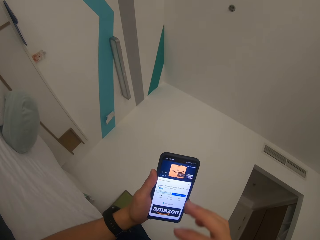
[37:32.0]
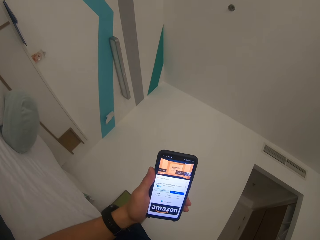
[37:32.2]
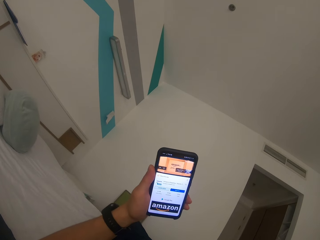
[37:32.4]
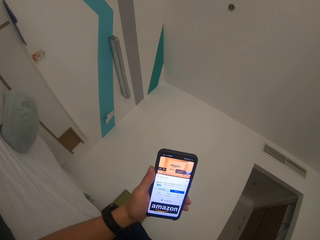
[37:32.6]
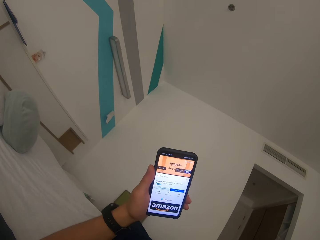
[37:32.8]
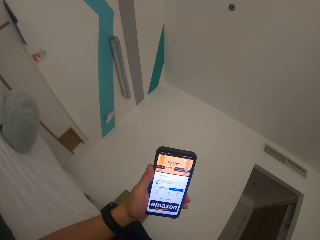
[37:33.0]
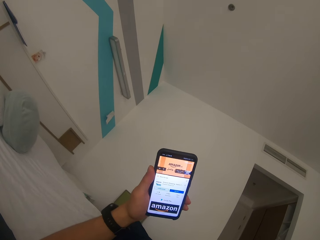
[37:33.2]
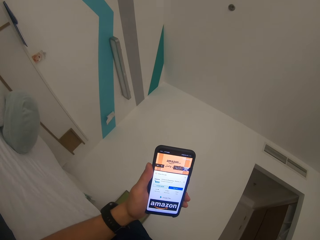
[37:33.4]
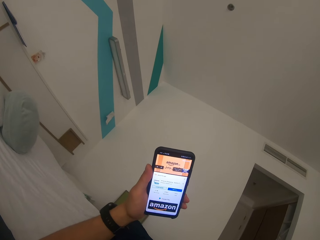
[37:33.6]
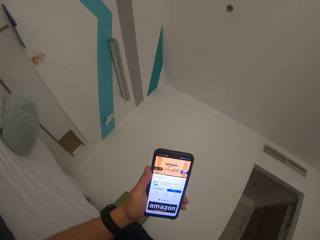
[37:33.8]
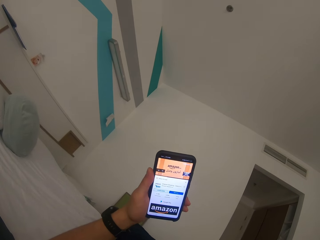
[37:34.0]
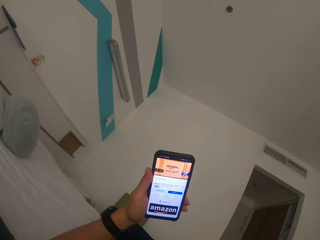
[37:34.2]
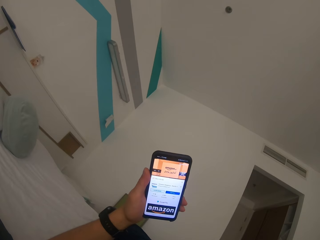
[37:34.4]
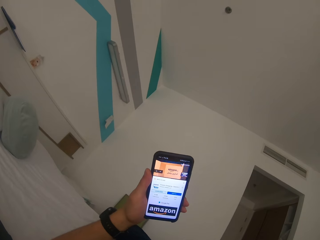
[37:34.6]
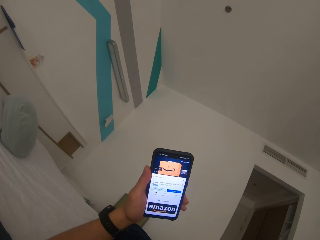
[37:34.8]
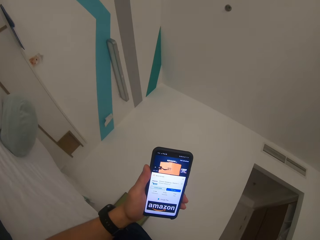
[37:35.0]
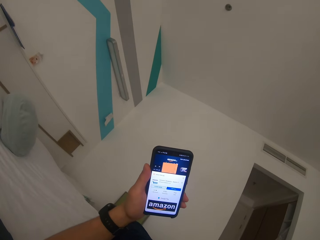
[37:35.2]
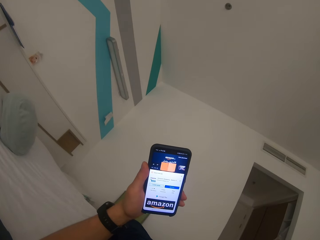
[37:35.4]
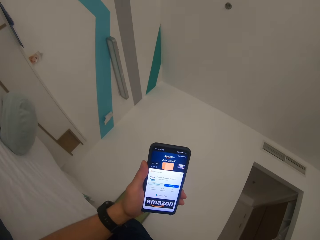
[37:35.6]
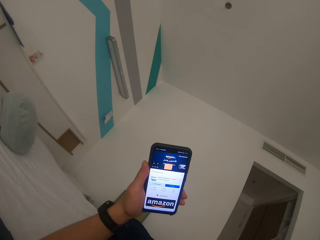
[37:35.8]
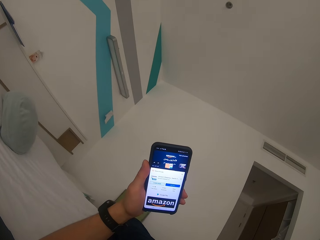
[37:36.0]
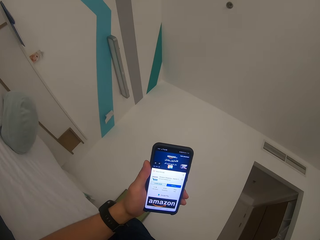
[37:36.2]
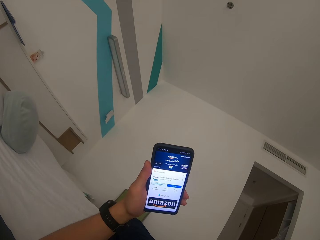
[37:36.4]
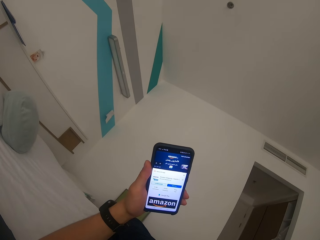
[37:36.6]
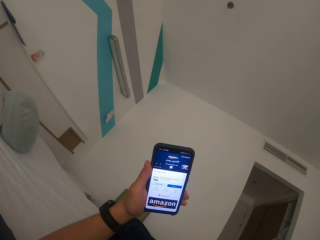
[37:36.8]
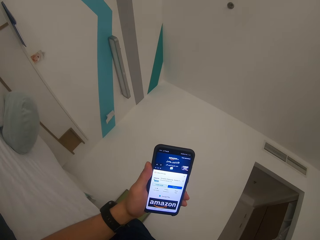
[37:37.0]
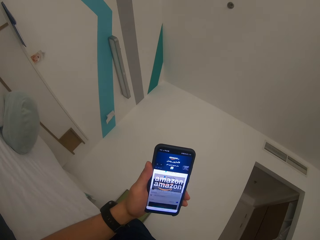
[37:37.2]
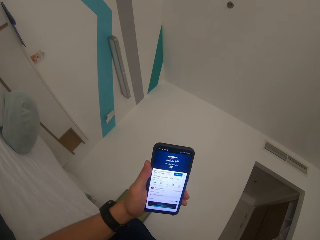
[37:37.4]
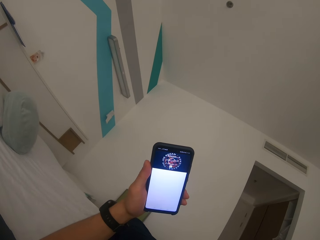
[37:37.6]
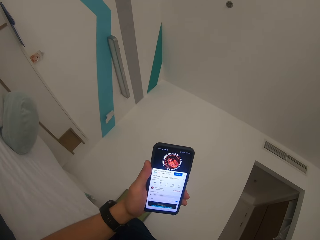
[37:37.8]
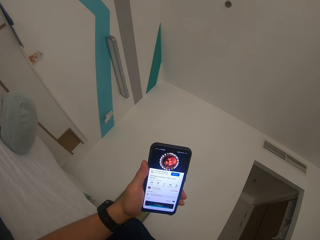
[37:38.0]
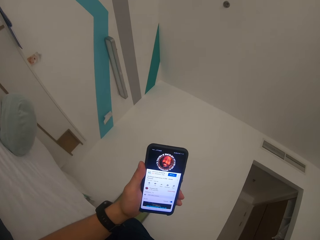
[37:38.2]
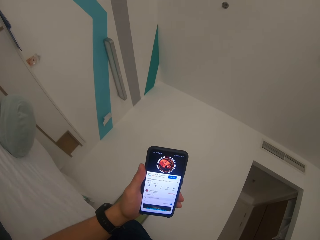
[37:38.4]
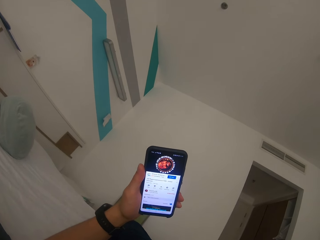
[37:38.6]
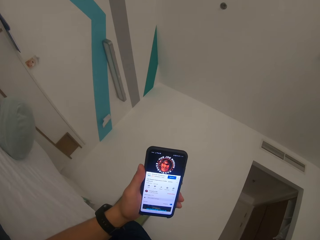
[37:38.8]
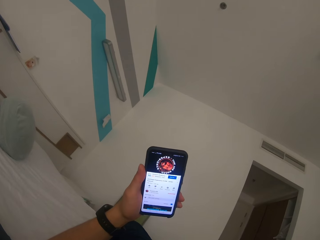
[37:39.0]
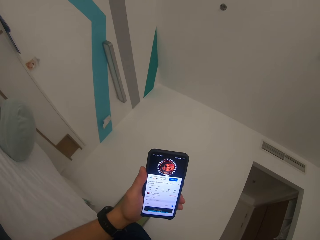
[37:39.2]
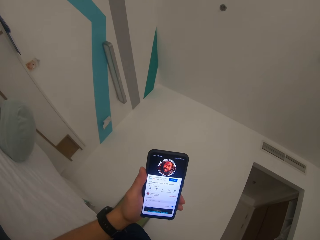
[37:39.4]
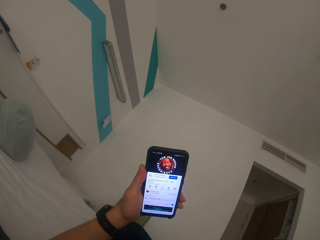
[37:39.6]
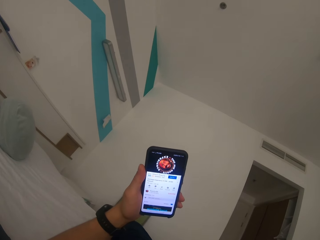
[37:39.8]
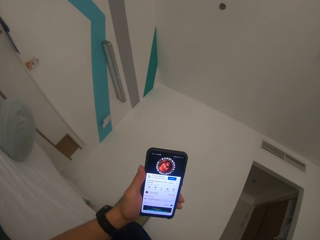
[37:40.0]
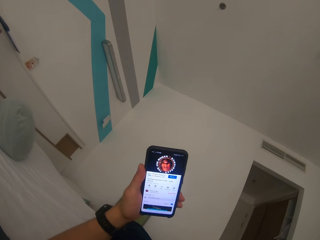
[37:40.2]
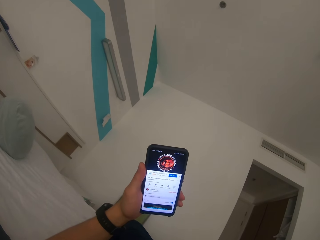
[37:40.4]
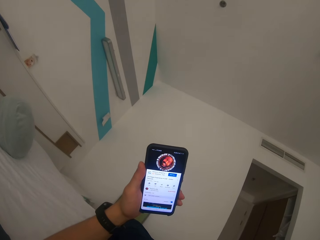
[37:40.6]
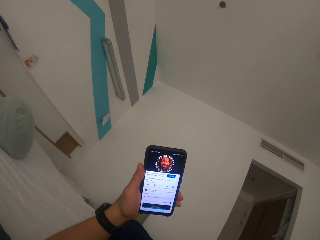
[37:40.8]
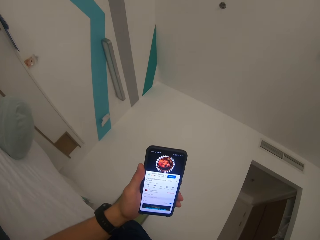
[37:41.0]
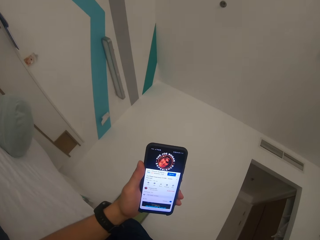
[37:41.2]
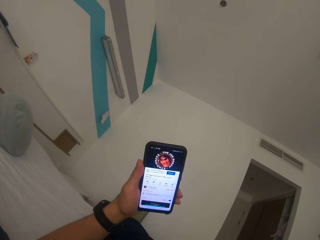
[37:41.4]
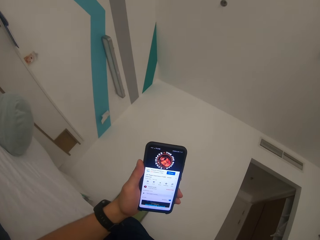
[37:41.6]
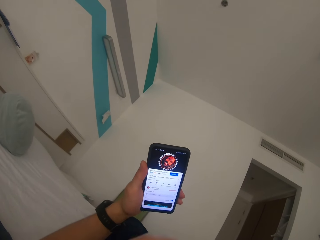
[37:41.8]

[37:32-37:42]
The camera wearer watches video on the mobile phone.

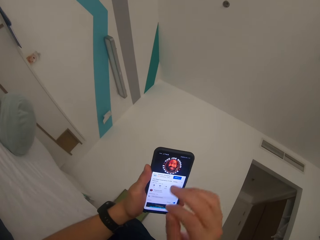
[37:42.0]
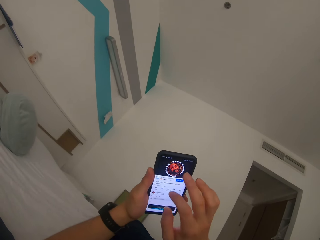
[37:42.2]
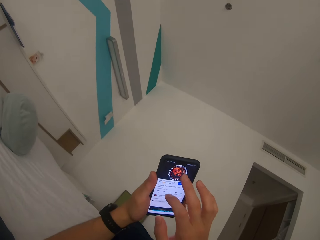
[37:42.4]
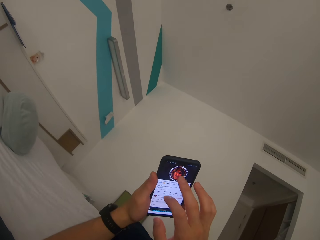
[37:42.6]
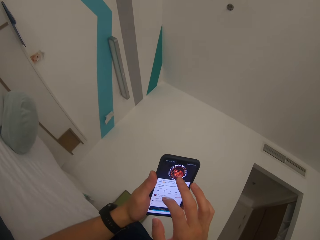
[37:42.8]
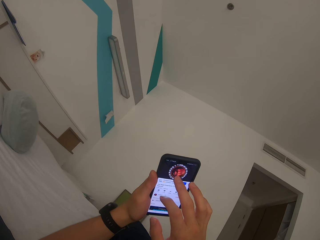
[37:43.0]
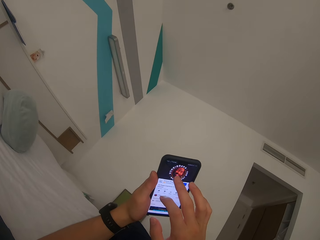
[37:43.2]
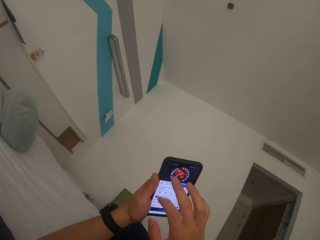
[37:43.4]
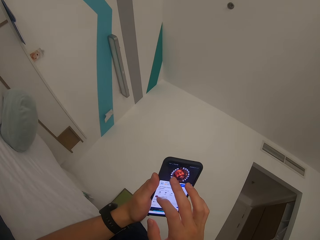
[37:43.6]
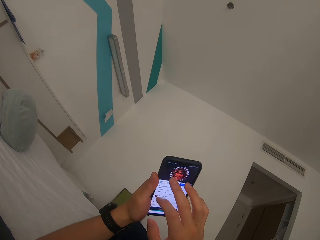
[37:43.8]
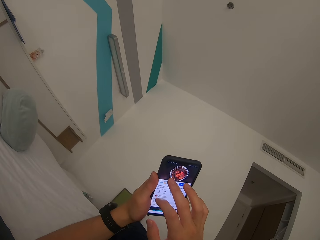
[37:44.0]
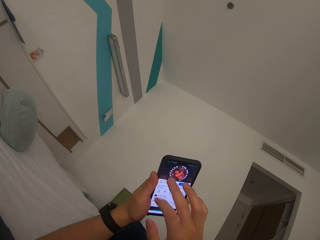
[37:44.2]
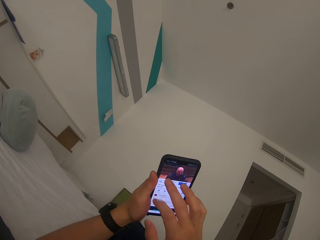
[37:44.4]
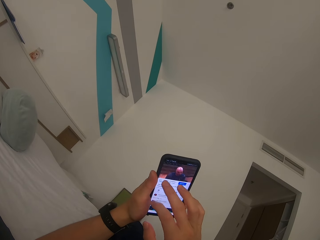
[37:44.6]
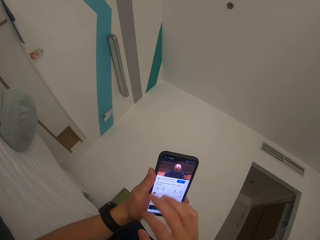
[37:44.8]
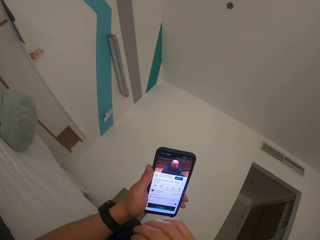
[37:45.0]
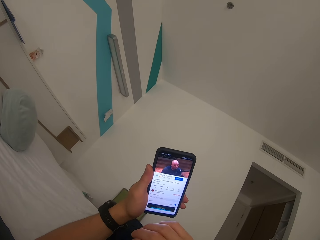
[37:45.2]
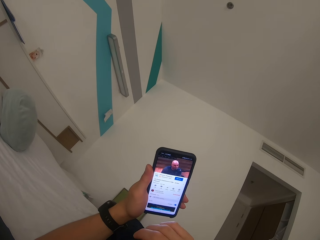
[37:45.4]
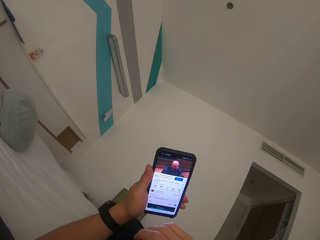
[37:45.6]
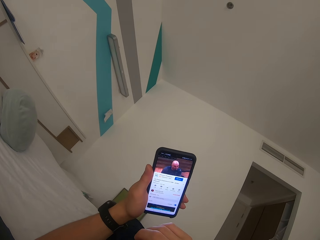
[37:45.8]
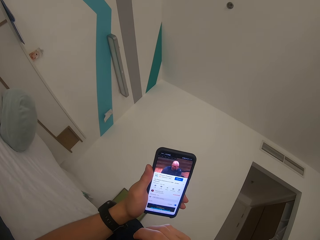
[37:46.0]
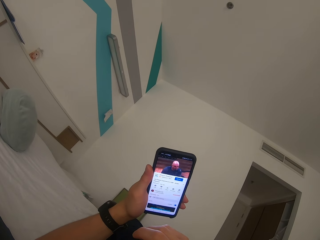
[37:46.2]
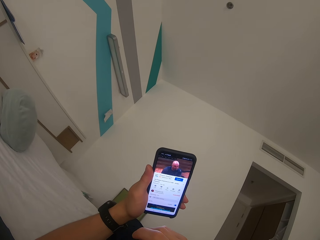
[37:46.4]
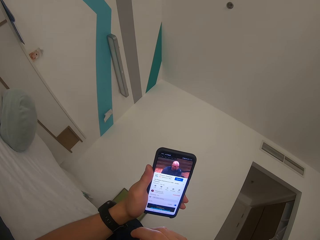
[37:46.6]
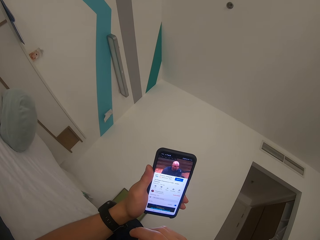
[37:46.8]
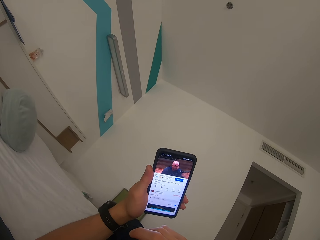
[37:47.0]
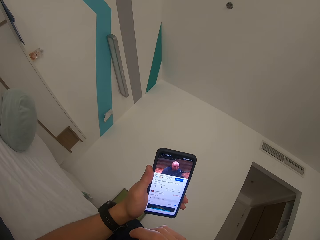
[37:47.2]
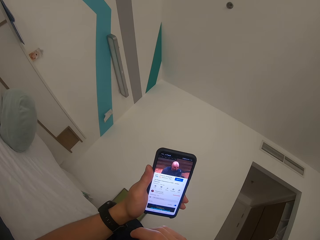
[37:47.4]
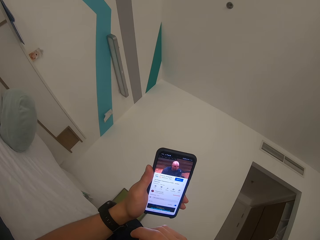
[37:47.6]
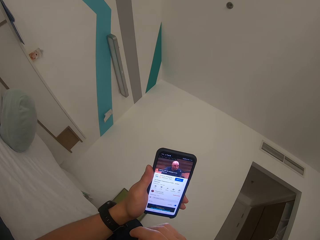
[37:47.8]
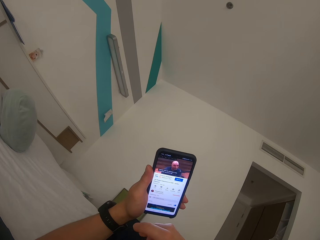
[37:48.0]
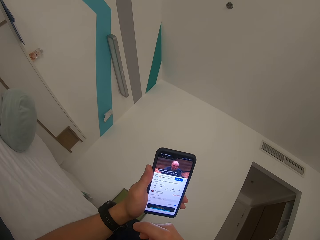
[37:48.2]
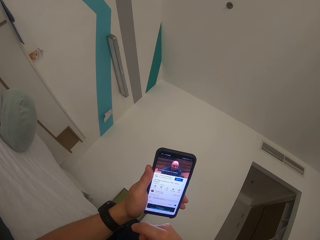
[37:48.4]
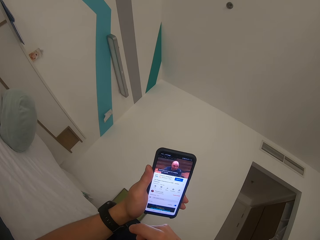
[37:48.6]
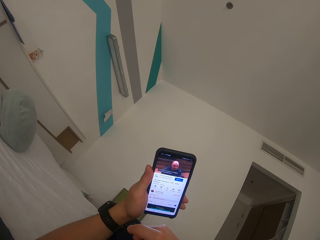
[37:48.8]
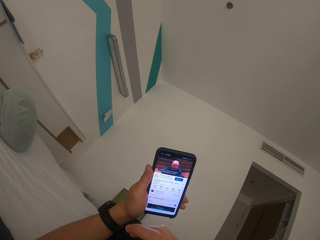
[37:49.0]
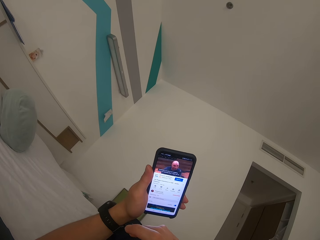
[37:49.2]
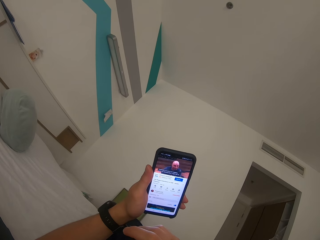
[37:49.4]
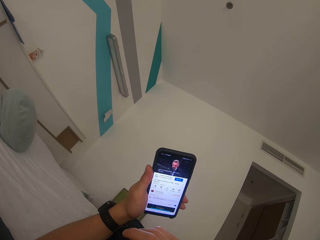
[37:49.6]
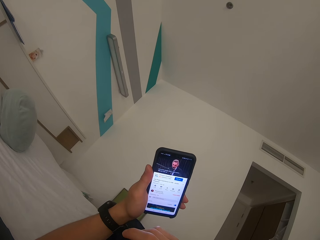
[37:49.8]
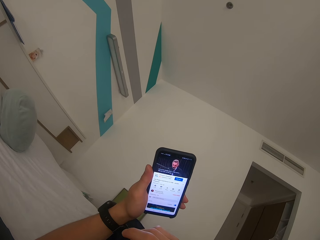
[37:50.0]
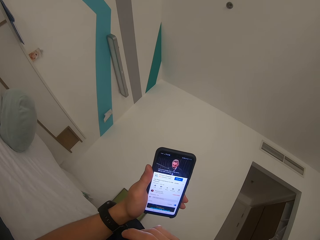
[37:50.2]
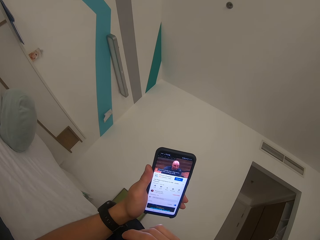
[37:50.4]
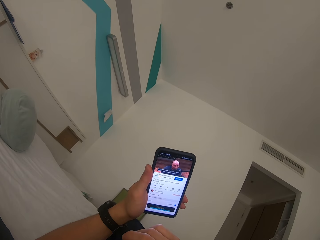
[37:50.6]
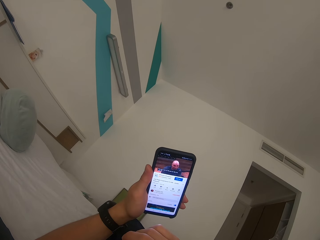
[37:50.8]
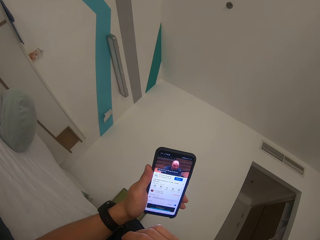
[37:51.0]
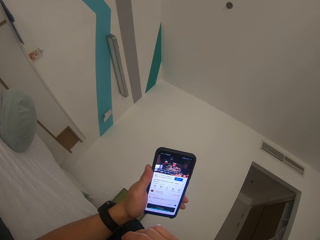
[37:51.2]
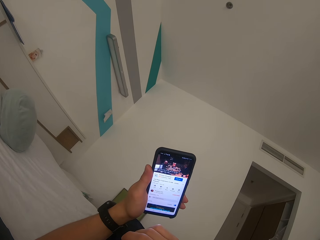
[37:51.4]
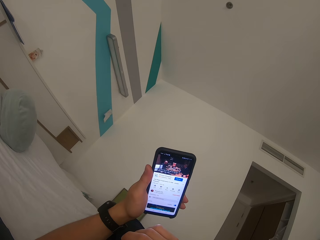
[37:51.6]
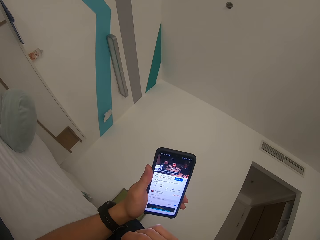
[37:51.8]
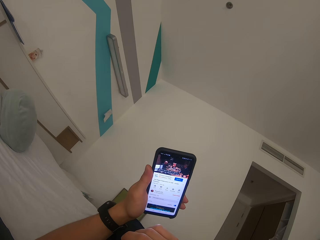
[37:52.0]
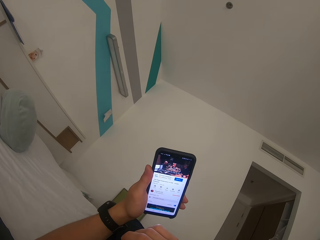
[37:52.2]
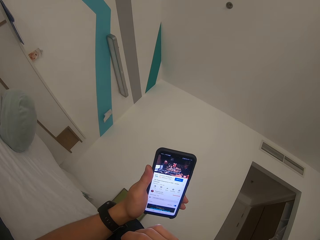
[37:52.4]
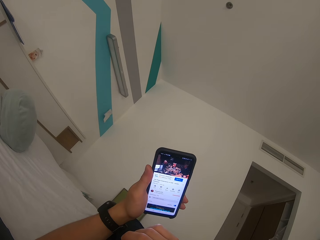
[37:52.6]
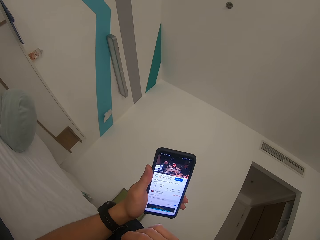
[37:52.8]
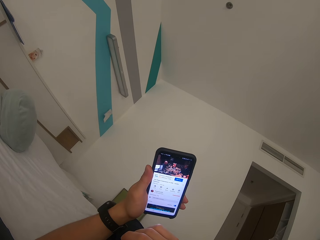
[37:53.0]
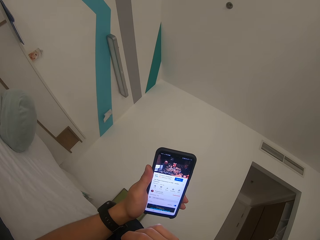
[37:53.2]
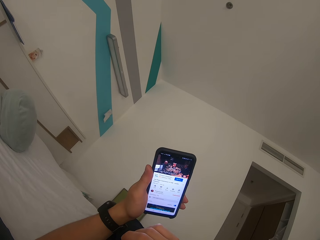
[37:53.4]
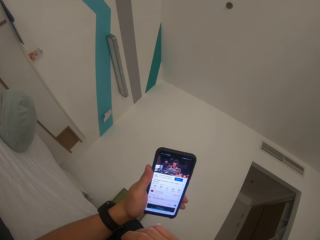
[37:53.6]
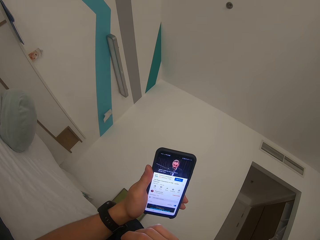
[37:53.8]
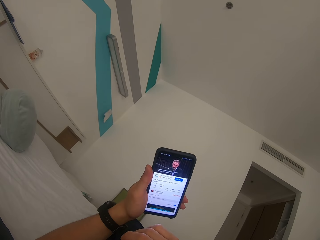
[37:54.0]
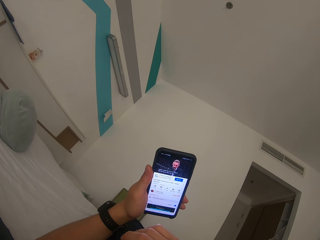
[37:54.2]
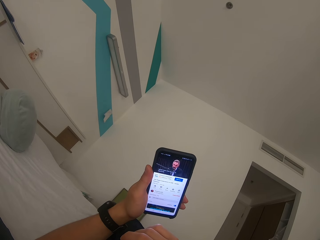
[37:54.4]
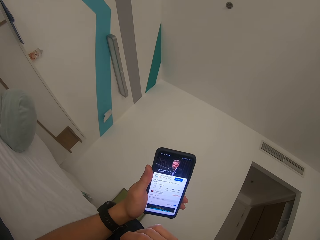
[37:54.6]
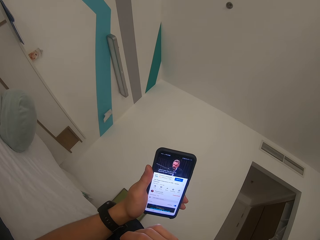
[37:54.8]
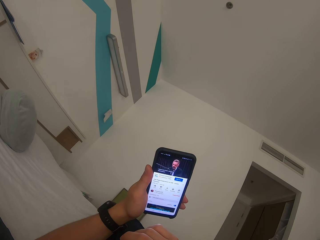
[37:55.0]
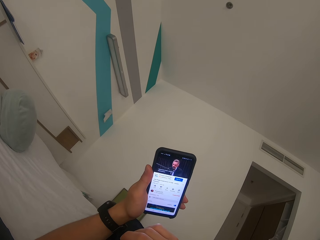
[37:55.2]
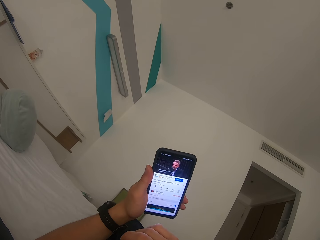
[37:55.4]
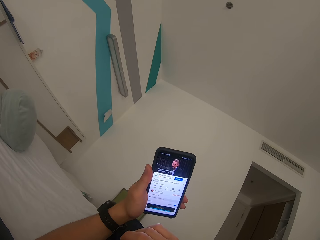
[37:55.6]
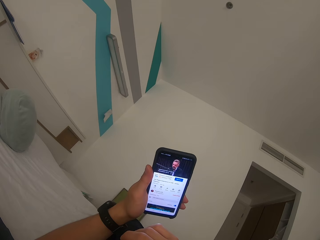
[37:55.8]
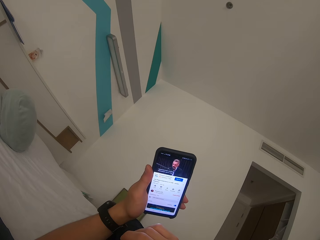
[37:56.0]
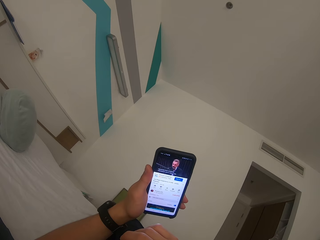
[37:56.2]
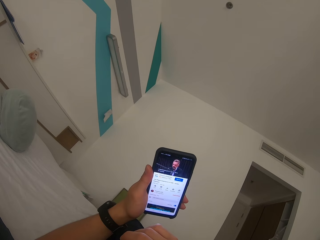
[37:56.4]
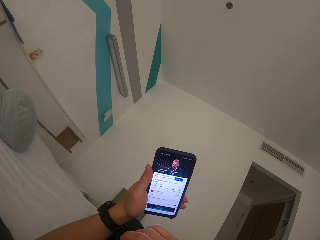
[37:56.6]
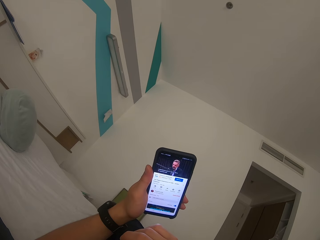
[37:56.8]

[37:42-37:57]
The camera wearer operates a phone. They scroll the mobile phone. They watch video on the mobile phone.
